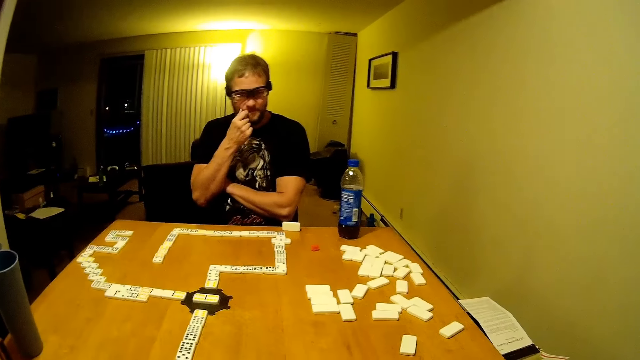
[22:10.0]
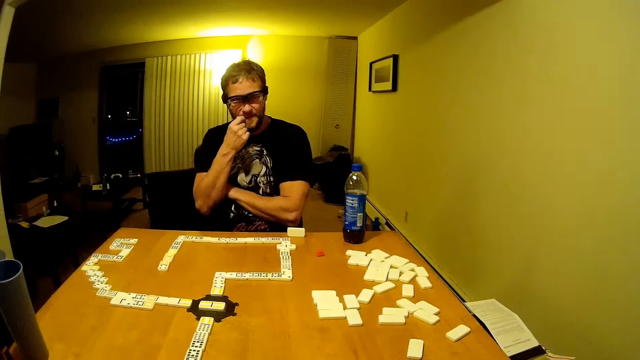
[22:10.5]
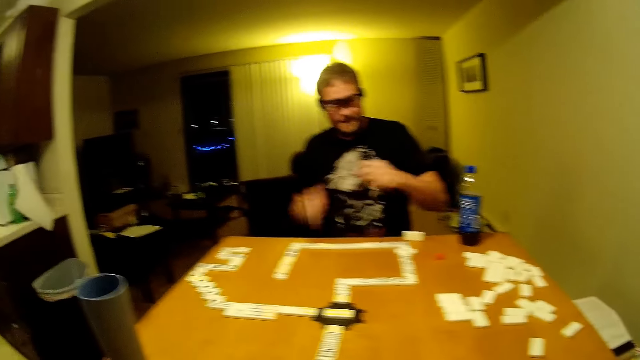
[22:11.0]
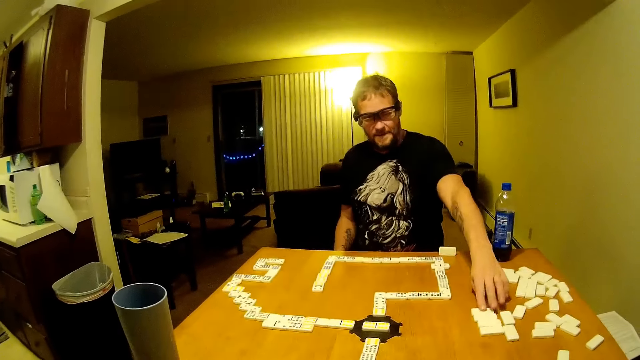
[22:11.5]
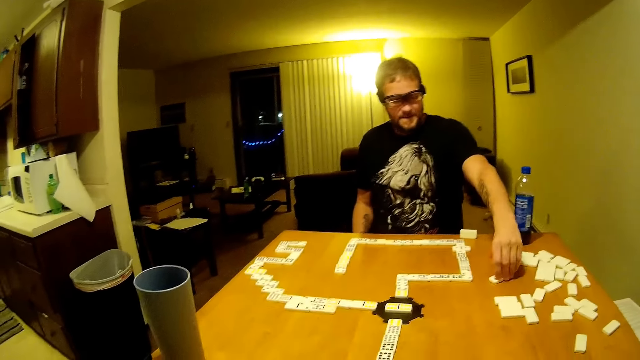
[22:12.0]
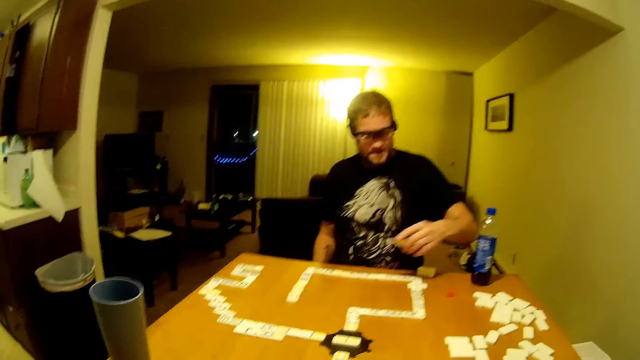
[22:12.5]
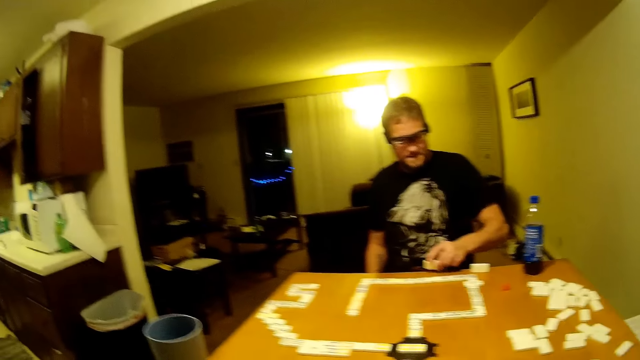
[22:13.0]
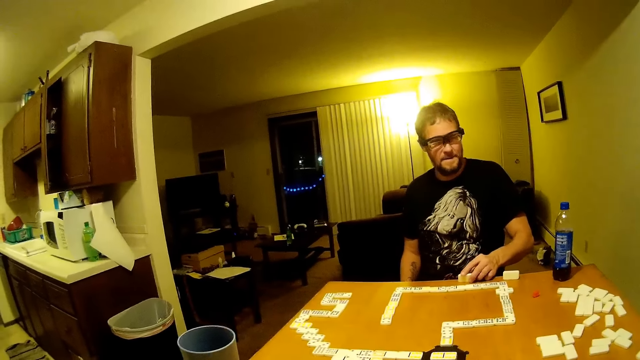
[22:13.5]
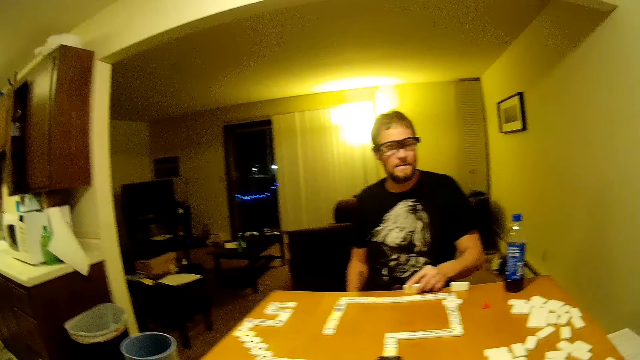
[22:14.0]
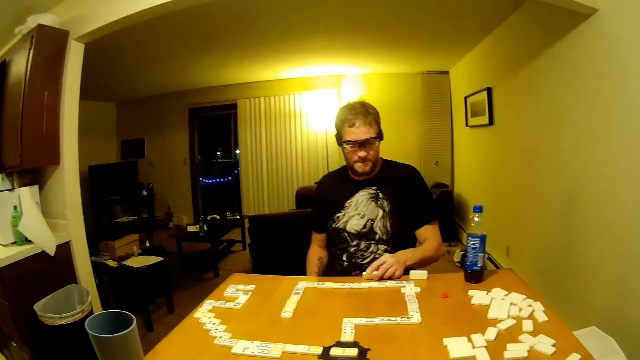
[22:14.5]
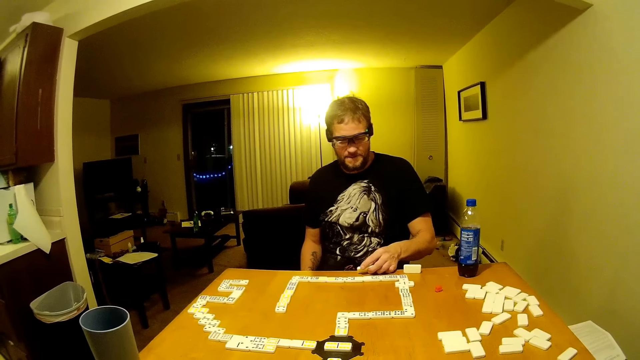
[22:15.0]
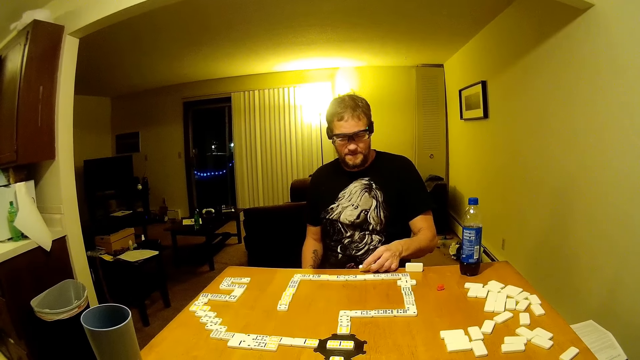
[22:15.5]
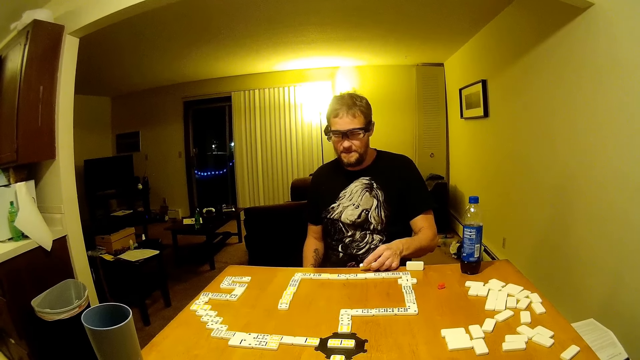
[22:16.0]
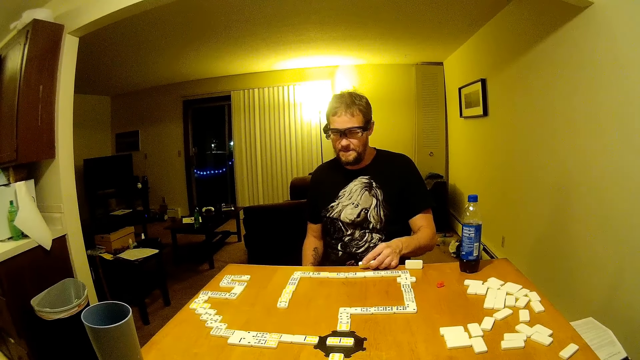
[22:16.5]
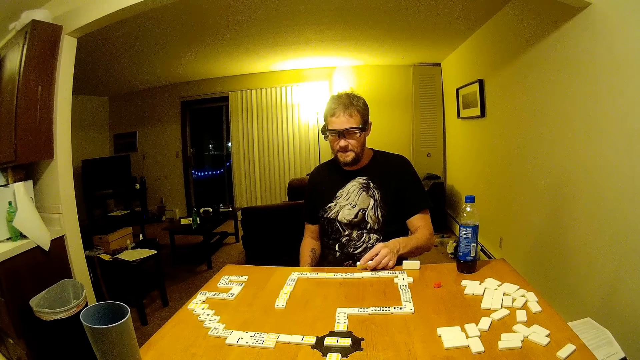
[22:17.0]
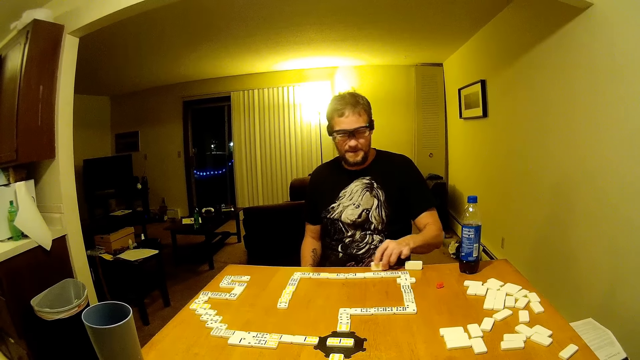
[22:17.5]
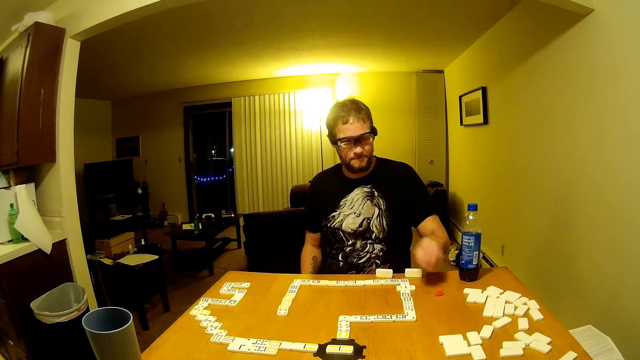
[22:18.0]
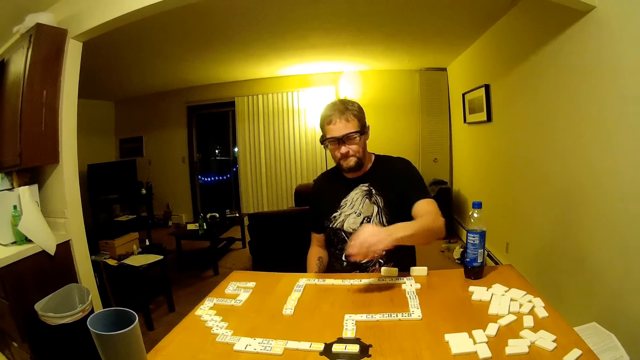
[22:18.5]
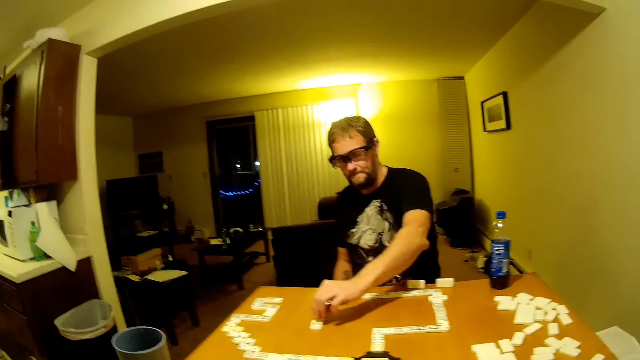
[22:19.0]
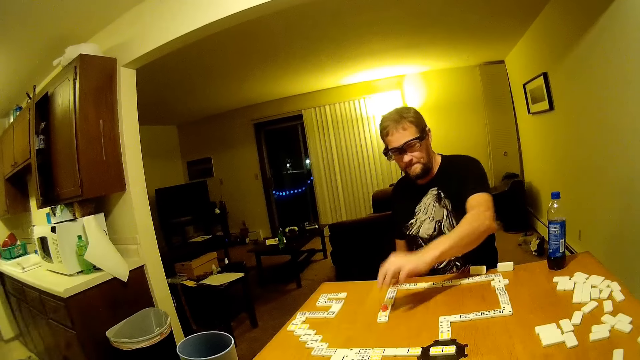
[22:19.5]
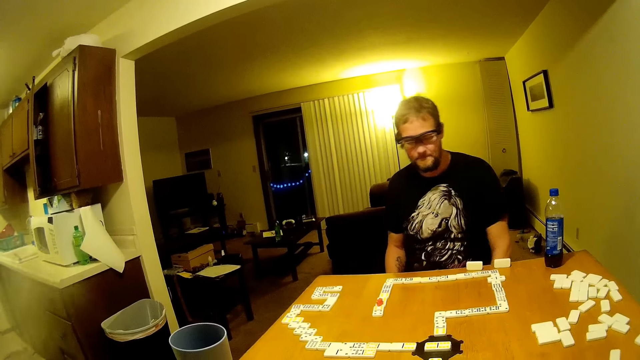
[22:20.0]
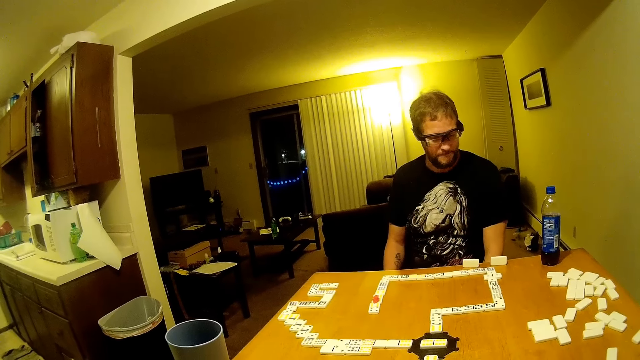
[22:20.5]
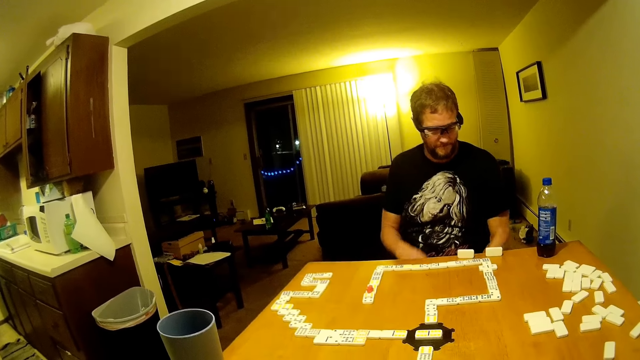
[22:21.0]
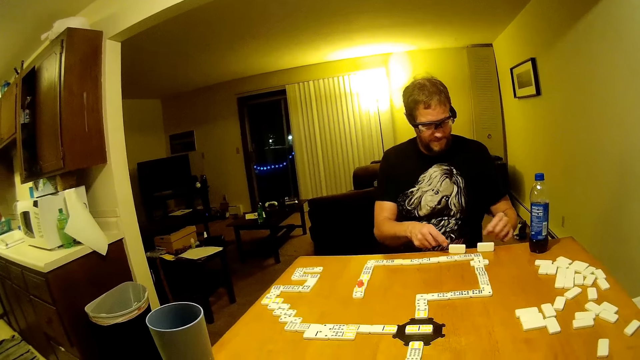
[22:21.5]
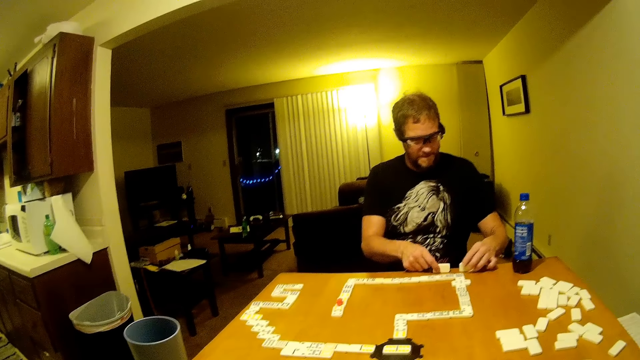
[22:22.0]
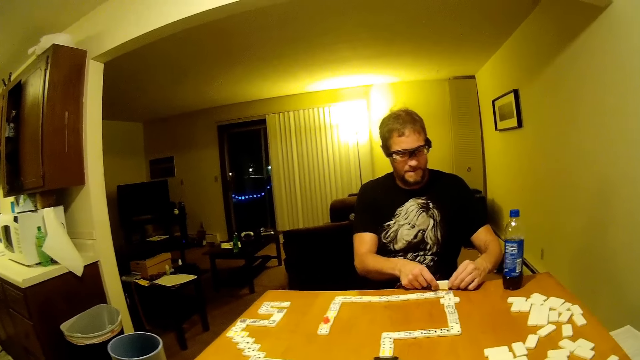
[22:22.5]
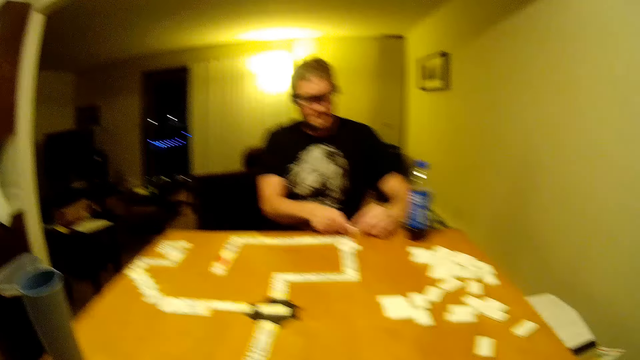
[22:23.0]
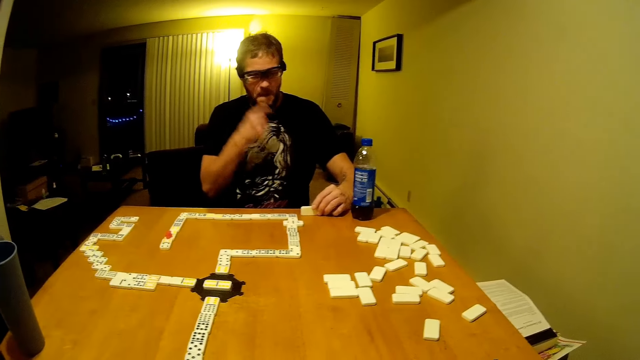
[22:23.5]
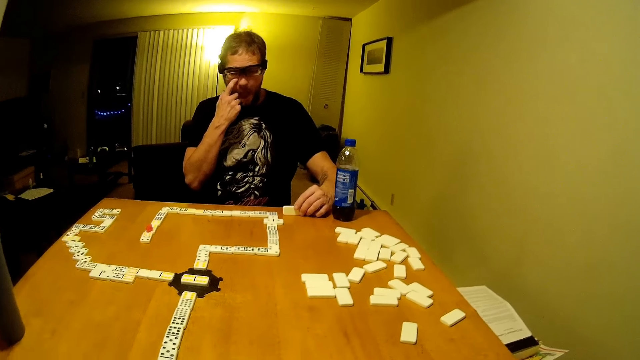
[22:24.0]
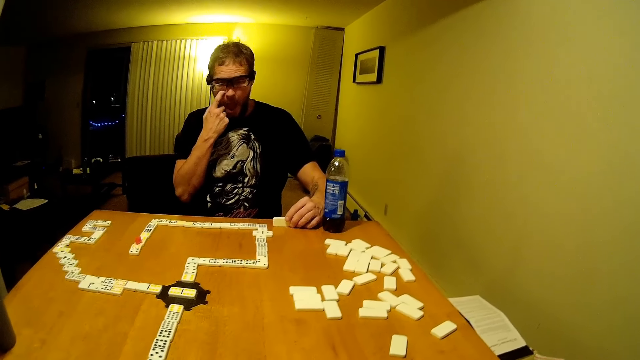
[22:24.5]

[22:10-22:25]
A man moves his hands and picks a card. The man pulls dominoes on the table. The man puts the card on the table and holds the card. The man looks around. The man pushes the card, moves his hand, picks something, moves his hand, puts something on the table and moves his hand. The man moves his hands, pushes the cards, pushes the card and moves his hand. The man rubs his face and scratches his face.

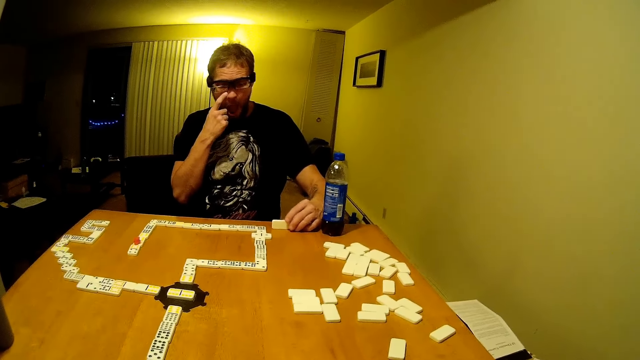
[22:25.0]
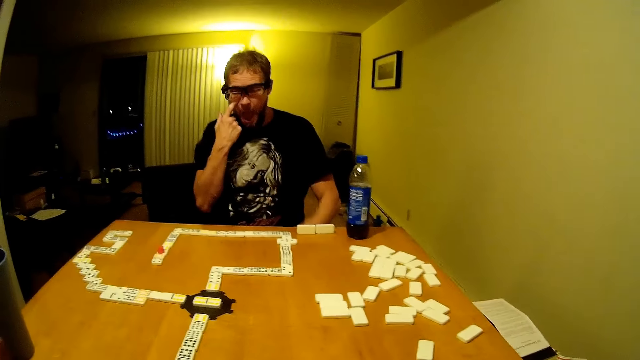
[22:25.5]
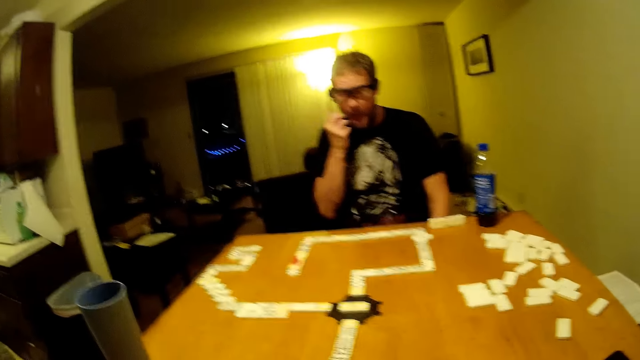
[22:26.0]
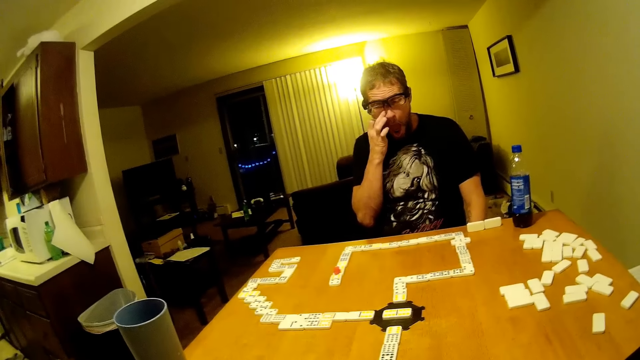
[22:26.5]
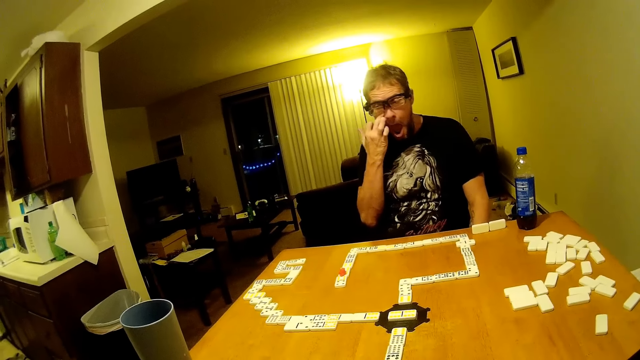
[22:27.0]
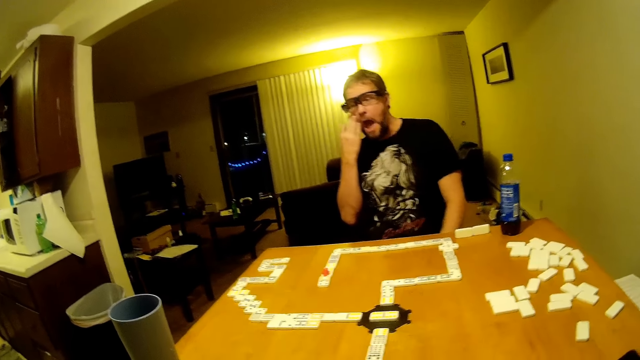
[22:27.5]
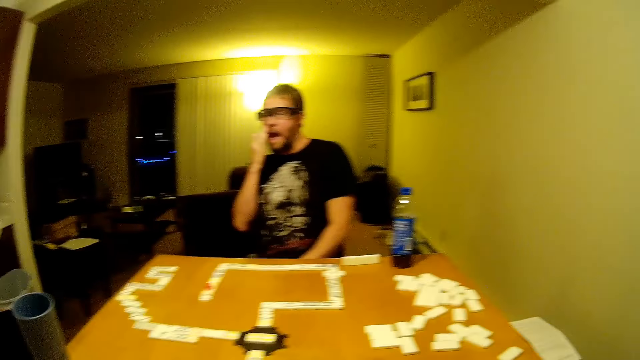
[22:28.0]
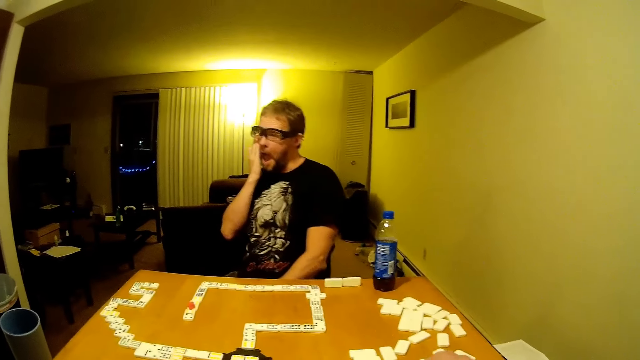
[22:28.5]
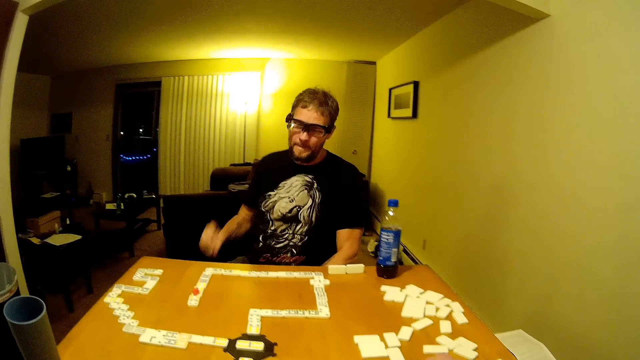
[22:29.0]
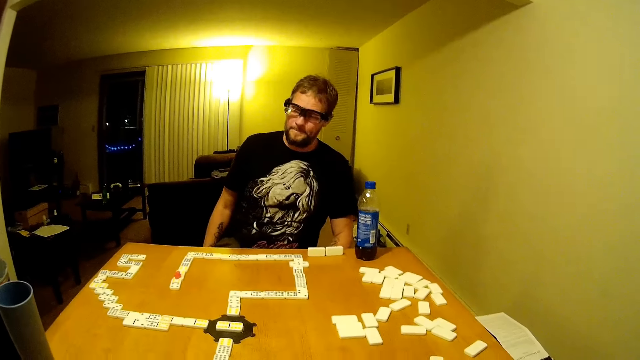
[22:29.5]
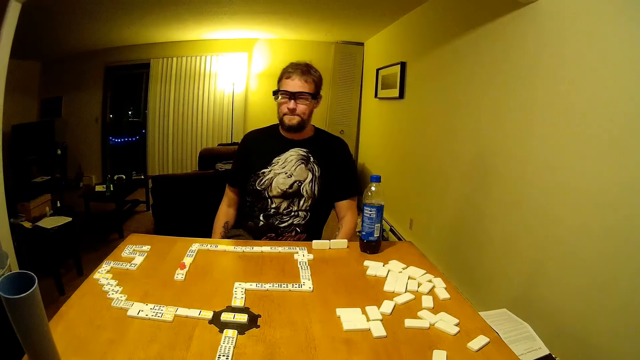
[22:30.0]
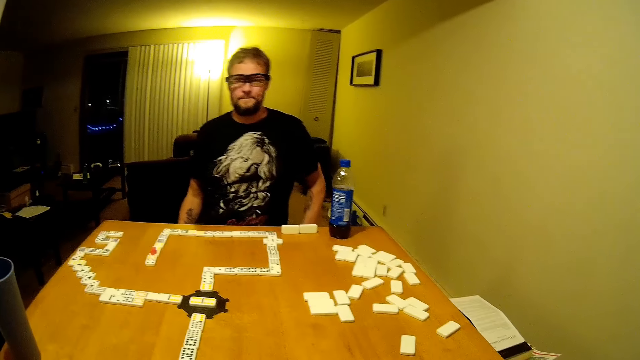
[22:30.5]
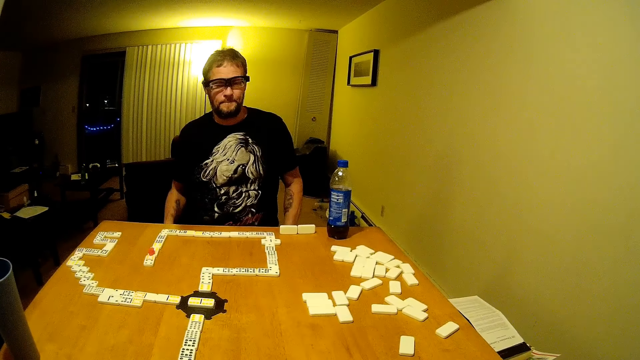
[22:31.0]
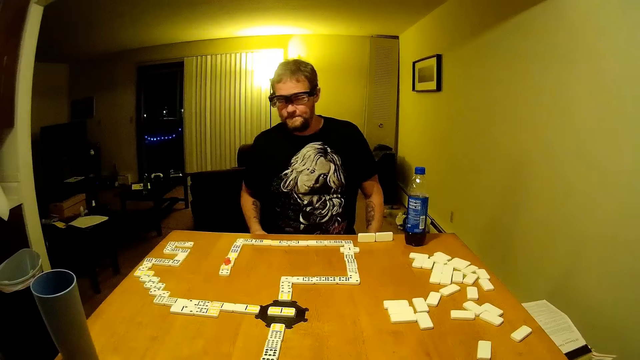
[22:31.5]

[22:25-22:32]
A man moves his hand, turns and moves his hand.
